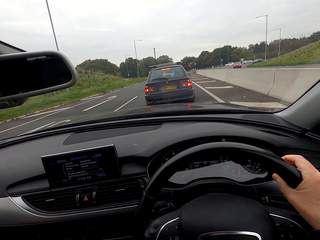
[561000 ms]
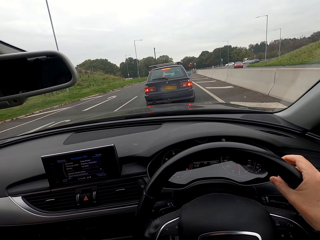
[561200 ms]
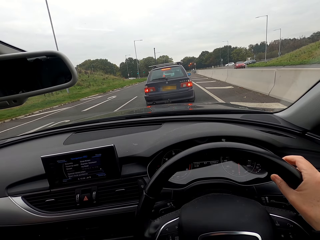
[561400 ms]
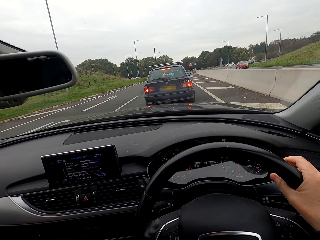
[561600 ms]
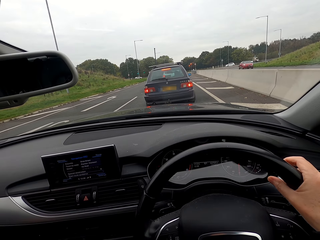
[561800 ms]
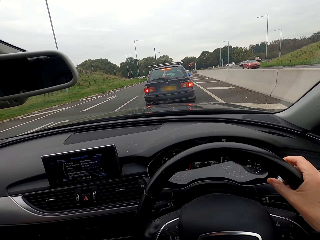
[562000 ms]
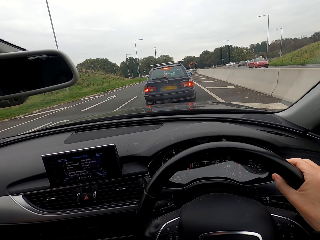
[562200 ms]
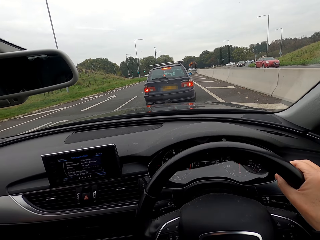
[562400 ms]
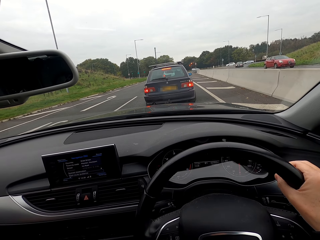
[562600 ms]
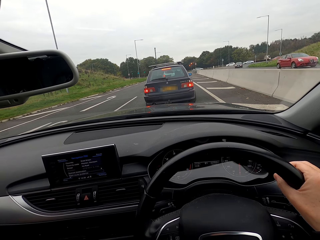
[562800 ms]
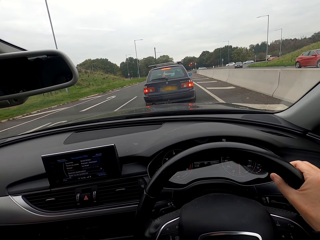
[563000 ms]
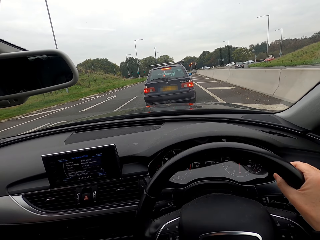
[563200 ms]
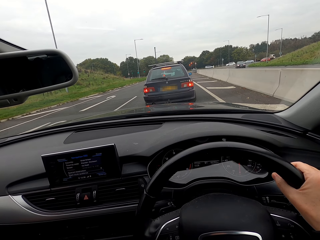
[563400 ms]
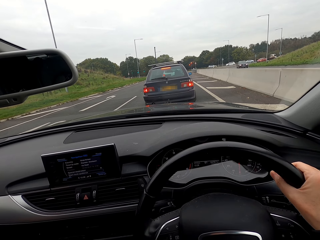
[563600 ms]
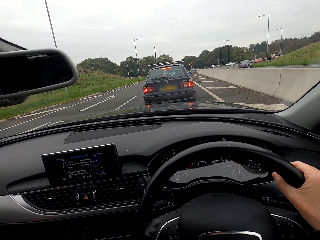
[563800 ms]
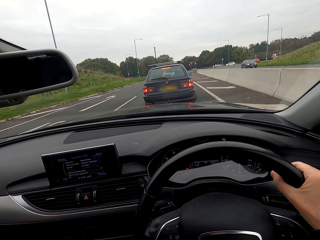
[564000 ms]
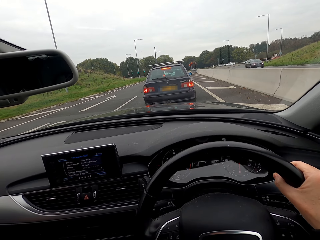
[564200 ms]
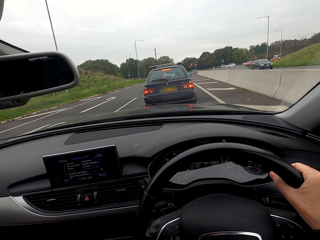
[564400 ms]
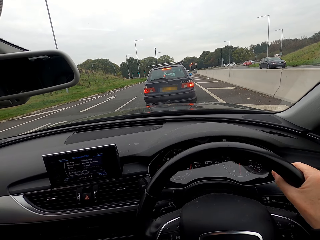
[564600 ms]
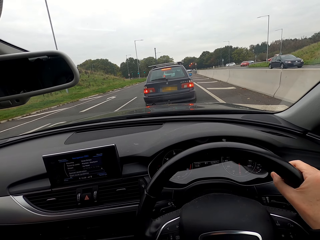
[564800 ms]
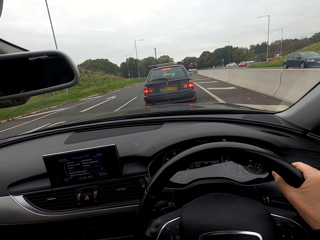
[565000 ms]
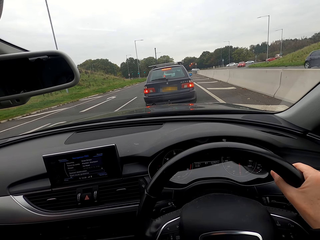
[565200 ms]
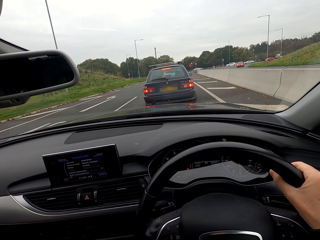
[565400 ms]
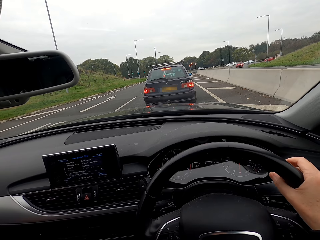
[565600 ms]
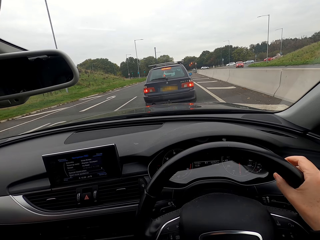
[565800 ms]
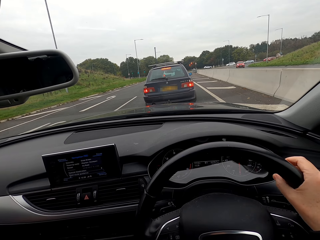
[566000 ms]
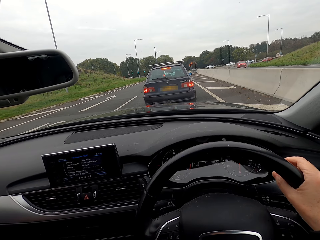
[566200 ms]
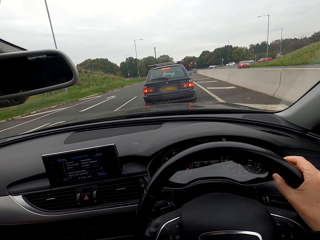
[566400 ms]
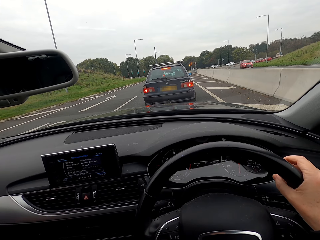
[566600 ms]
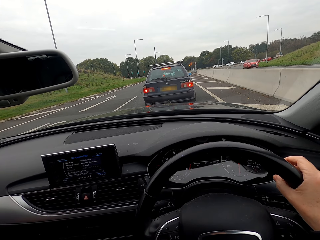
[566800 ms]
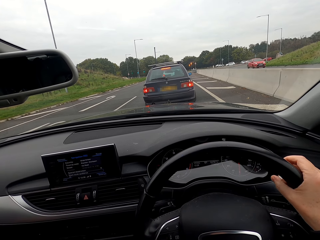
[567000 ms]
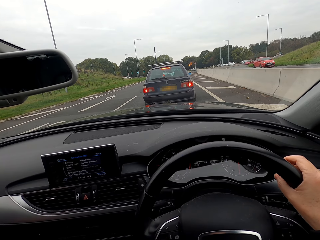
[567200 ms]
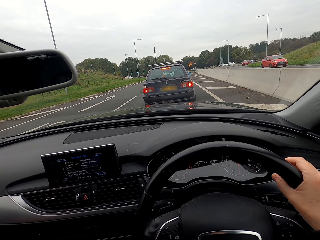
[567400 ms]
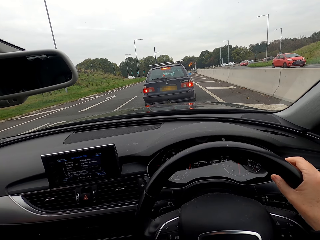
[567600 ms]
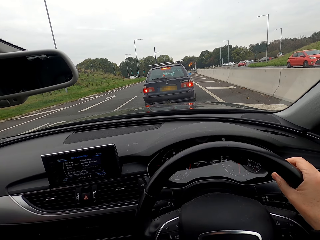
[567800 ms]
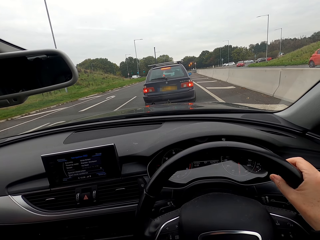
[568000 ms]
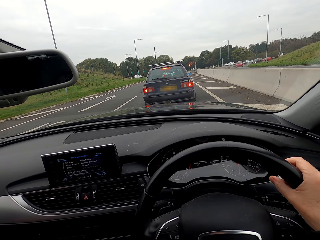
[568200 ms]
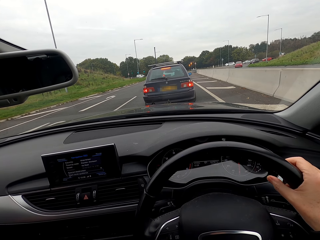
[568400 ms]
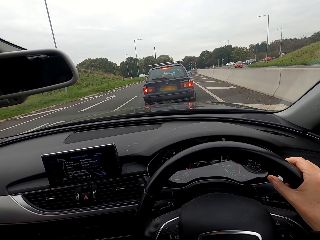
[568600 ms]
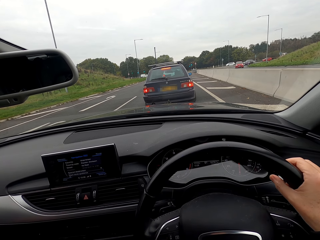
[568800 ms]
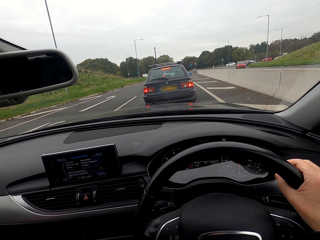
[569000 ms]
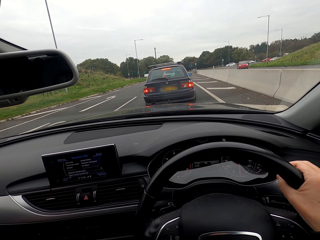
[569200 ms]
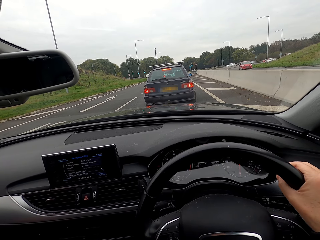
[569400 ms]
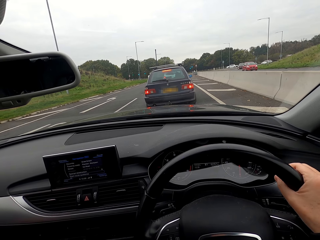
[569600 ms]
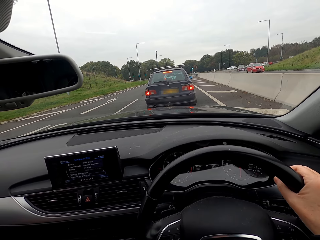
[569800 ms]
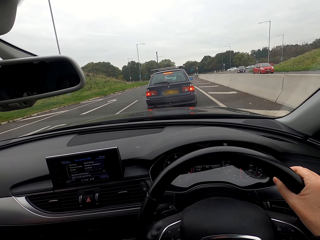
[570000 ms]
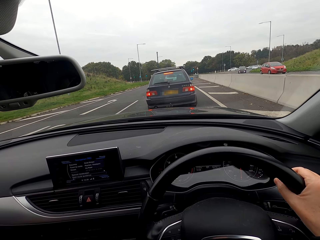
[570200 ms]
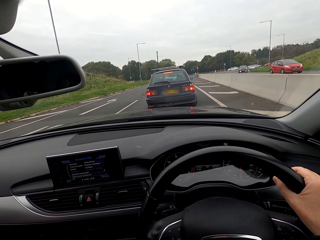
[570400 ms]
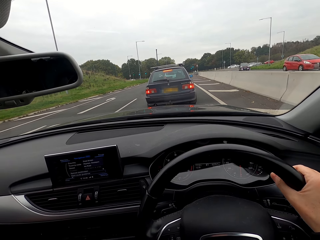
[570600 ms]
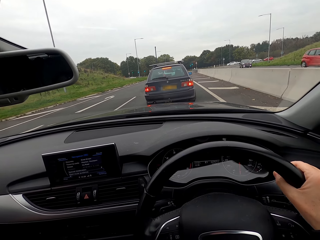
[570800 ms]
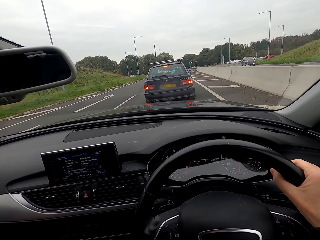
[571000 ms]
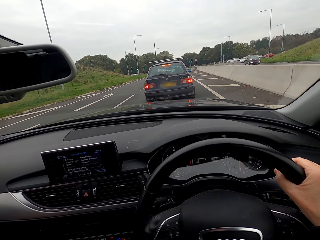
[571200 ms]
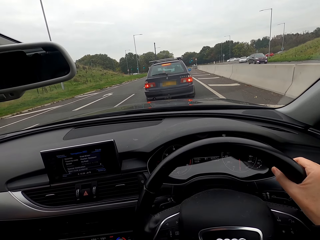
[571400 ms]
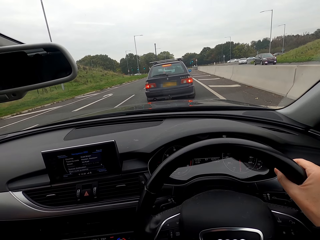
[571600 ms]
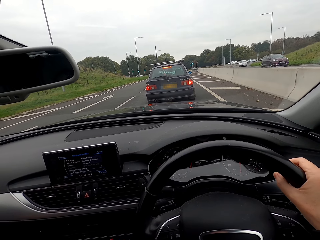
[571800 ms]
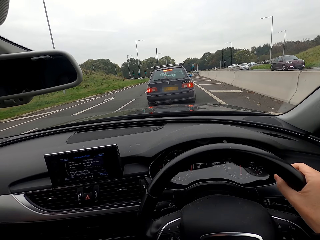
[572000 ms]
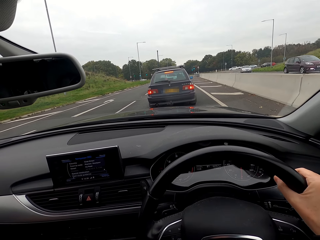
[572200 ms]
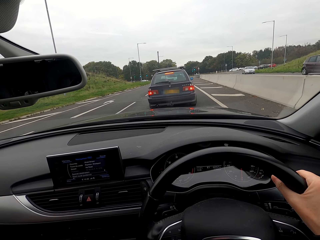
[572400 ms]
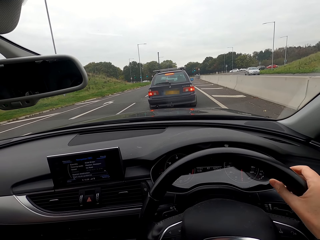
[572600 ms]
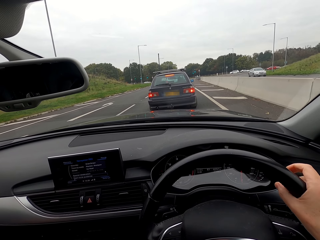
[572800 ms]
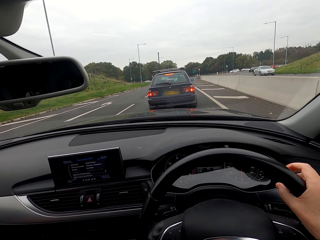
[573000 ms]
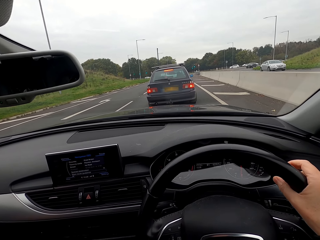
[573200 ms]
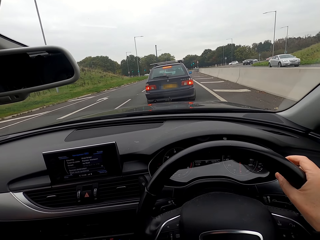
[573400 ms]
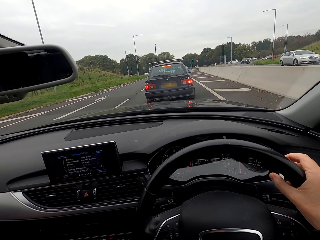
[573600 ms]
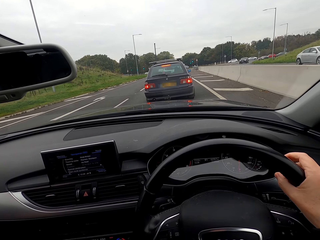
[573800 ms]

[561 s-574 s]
A red car drives past the camera wearer. A black car drives past them. A red car drives past them. A red car drives past them again. A black car drives past them.

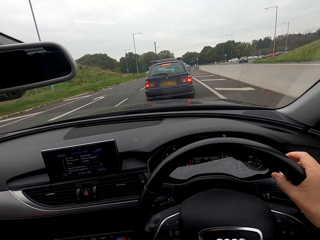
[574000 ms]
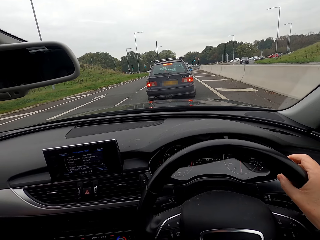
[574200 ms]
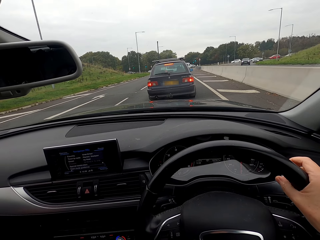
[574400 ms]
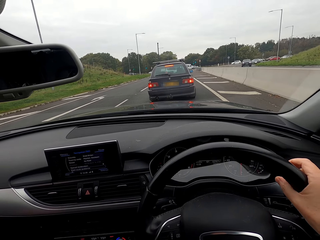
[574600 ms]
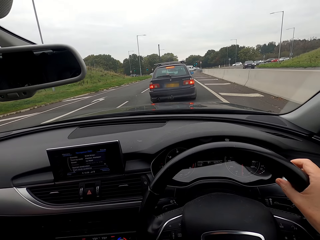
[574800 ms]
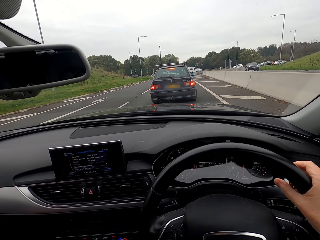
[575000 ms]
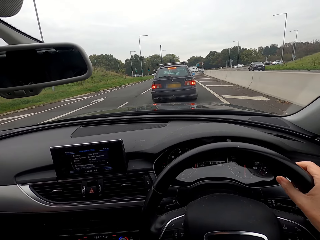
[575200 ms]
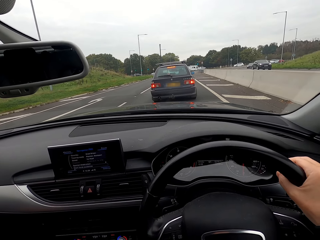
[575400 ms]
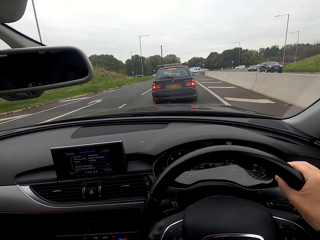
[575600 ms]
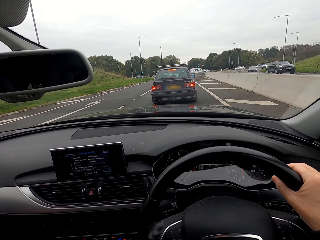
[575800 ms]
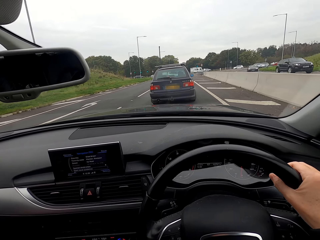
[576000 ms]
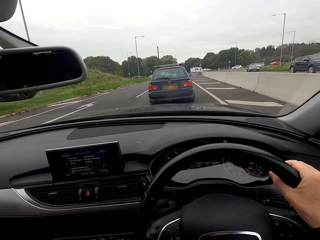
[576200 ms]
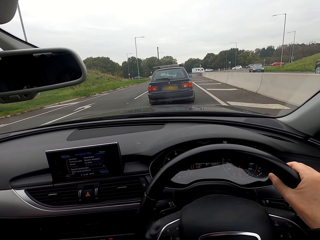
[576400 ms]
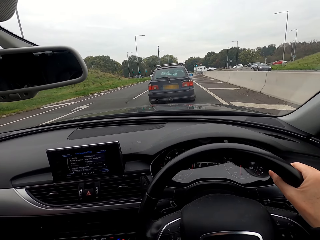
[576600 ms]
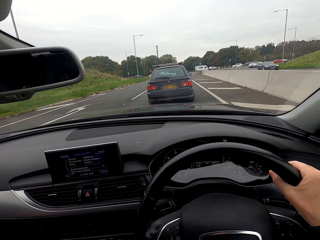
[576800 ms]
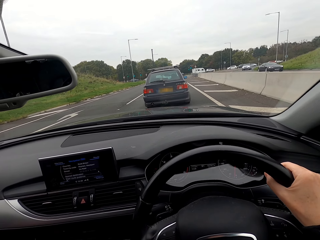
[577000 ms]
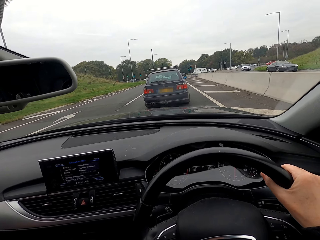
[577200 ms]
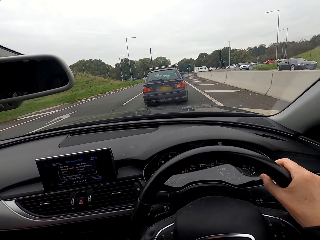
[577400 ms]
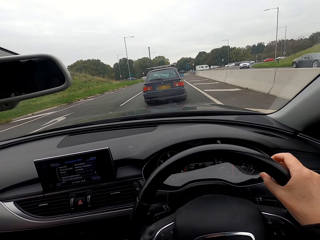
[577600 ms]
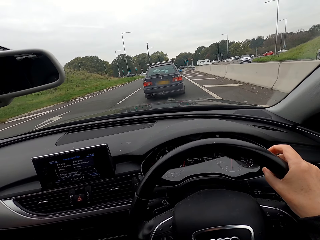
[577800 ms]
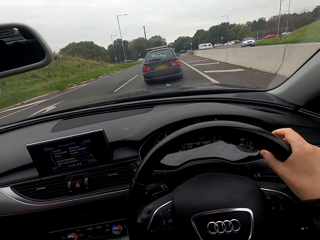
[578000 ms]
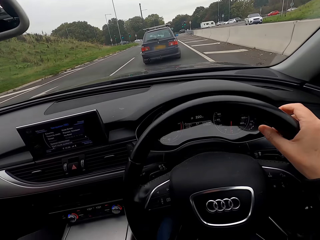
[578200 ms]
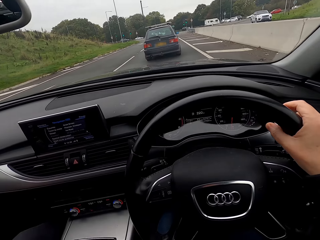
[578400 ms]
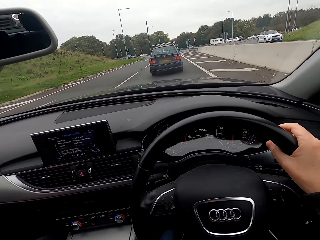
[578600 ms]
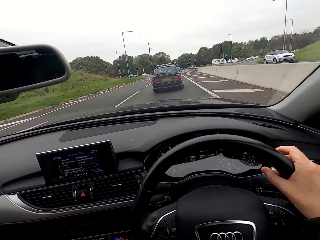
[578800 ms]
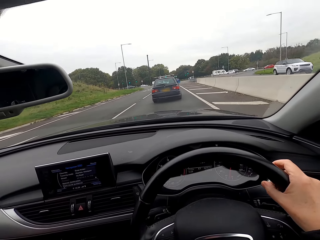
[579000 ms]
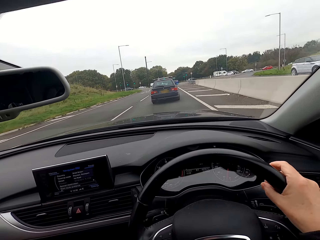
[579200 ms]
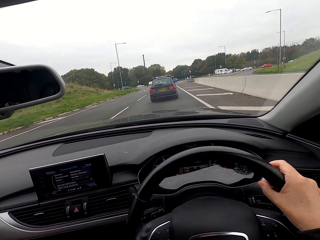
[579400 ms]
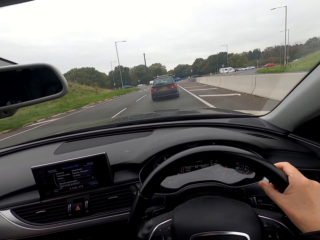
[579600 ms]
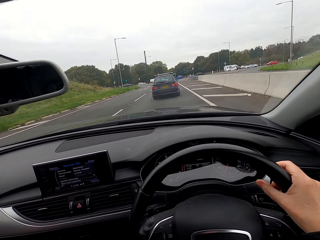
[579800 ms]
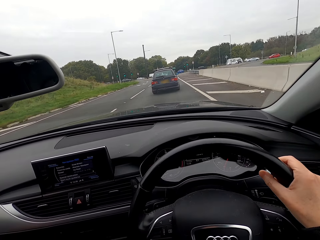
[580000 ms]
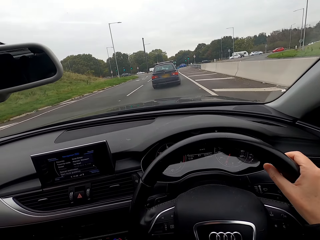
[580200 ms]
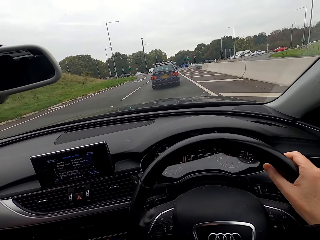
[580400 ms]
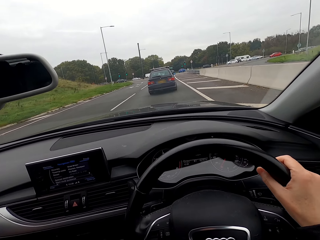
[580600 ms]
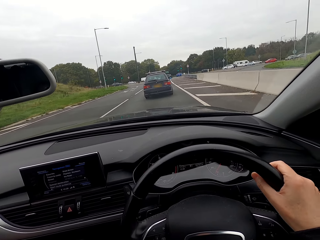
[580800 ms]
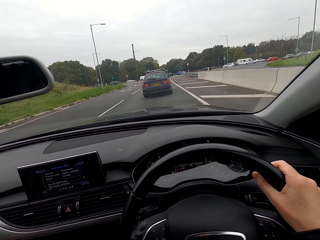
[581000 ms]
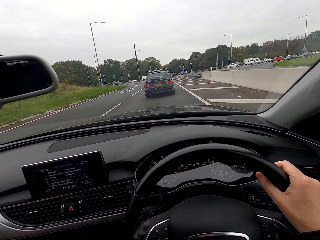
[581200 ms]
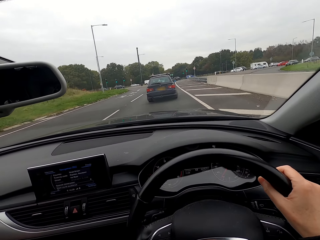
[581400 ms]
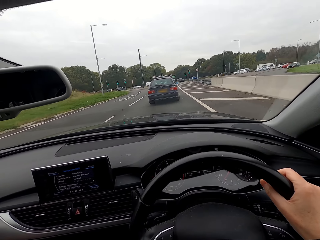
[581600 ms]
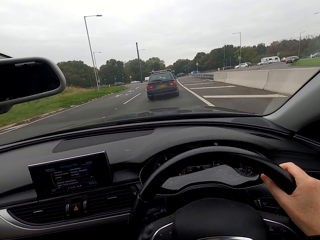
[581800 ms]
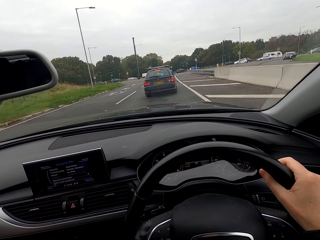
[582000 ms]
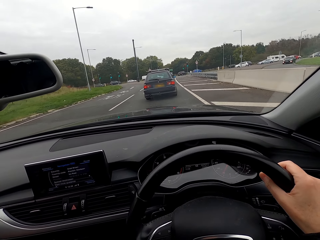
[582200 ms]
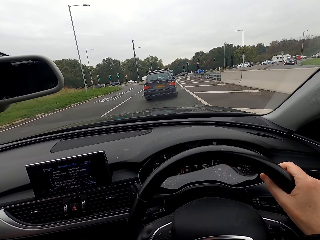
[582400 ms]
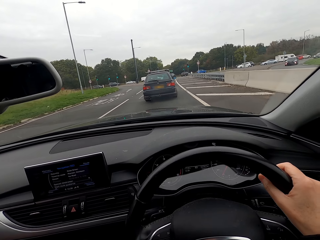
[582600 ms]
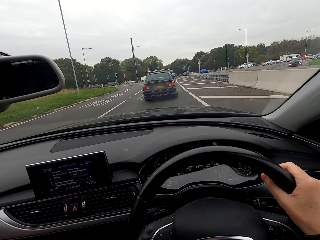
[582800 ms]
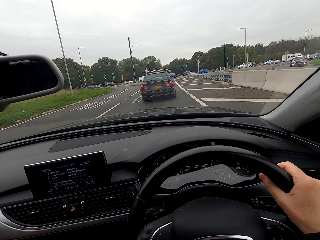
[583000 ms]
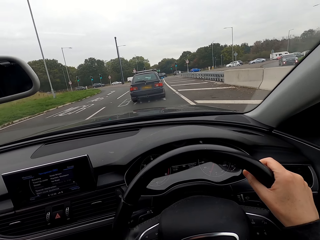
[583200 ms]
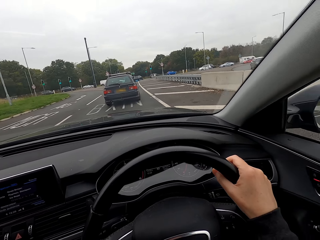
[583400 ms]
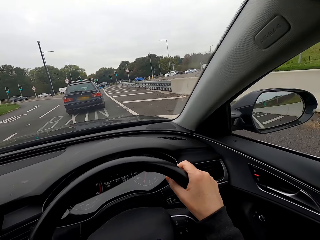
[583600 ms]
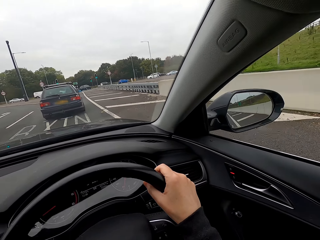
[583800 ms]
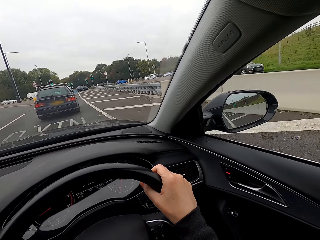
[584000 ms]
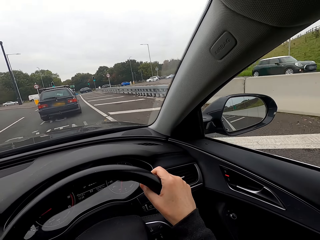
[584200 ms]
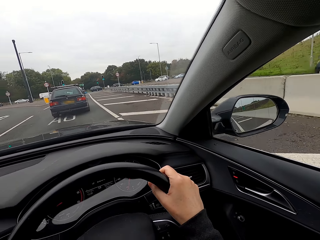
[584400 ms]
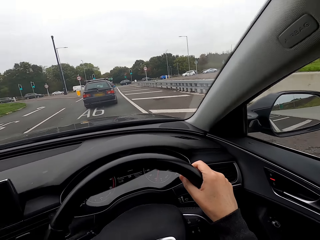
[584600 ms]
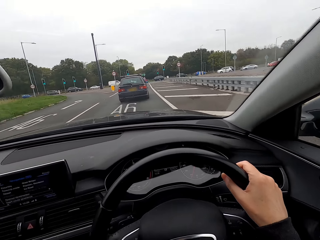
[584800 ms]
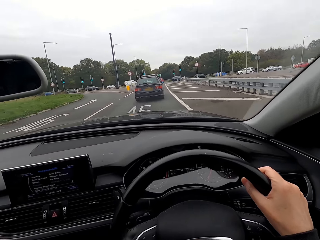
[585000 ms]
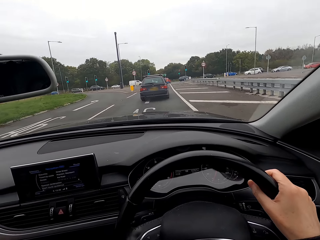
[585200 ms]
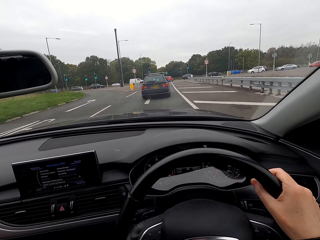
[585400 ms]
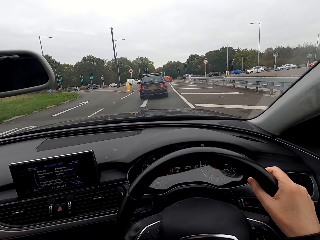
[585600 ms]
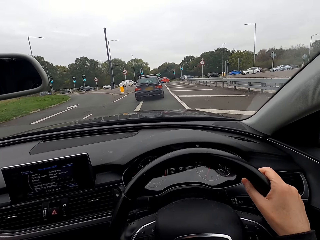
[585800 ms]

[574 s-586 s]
A silver car drives past the camera wearer. A black car drives past them. A black car drives past them again. The camera wearer drives a car. A white car drives past them. A black car drives past them.
